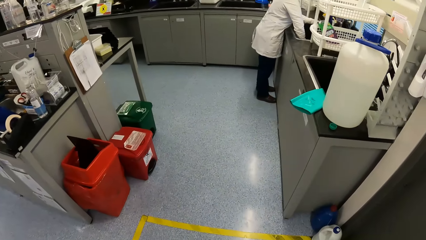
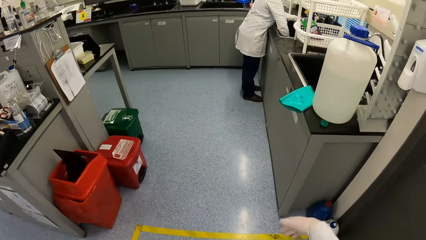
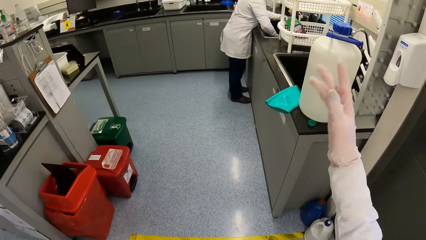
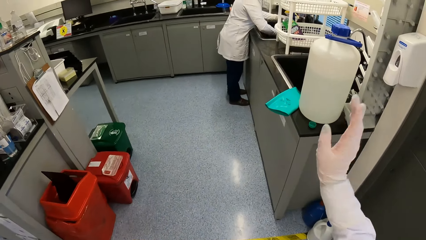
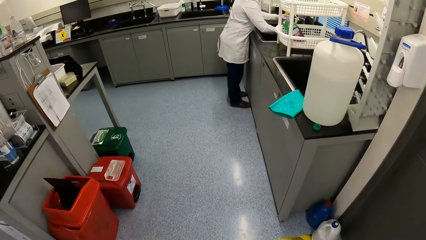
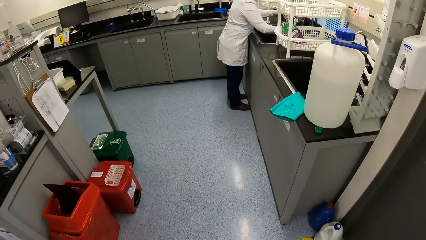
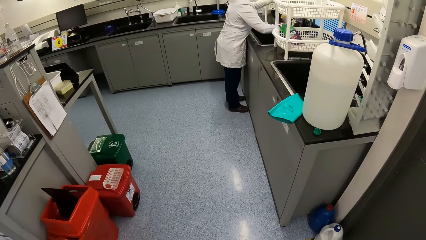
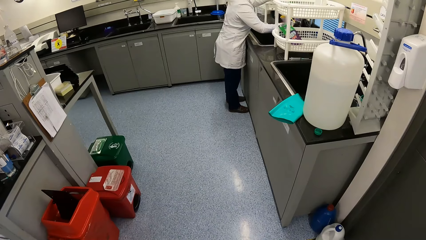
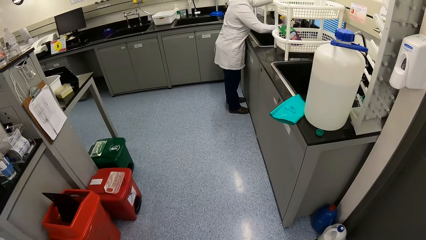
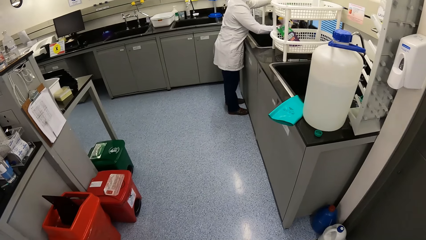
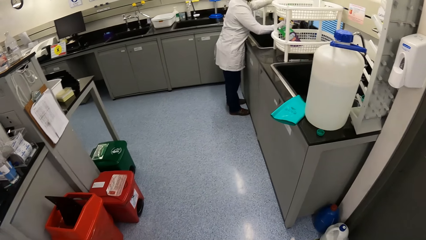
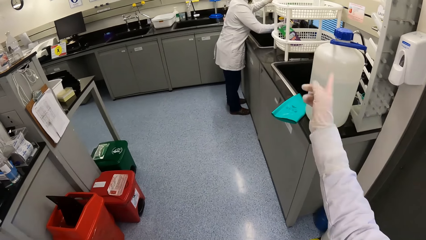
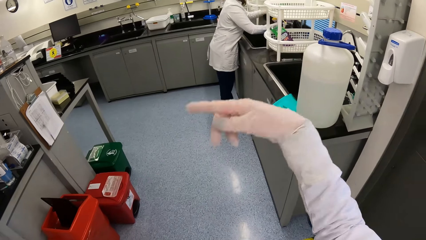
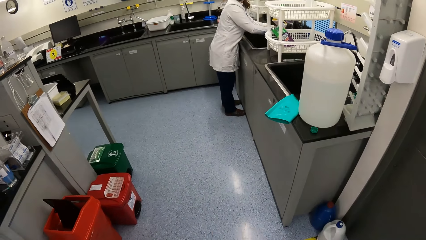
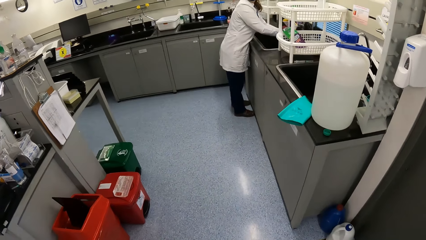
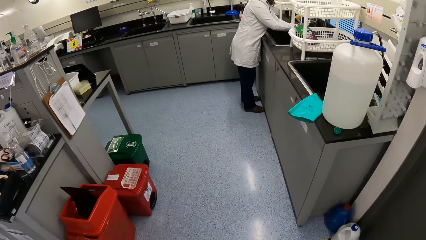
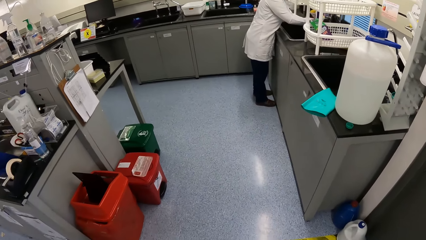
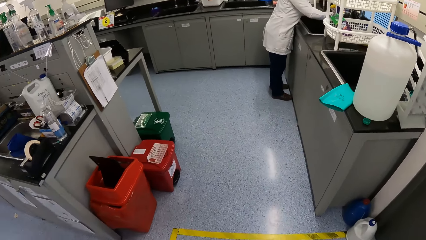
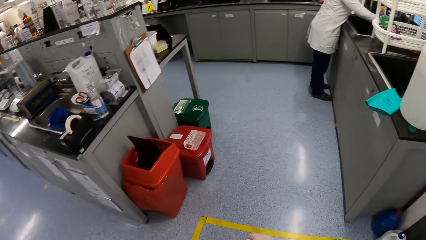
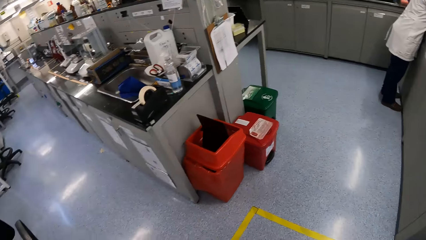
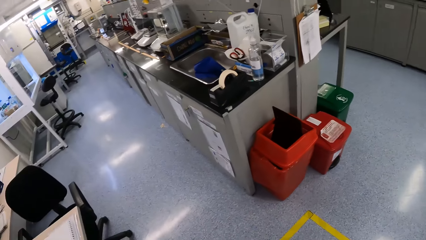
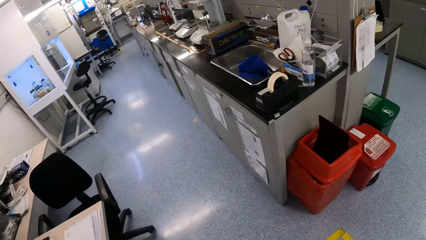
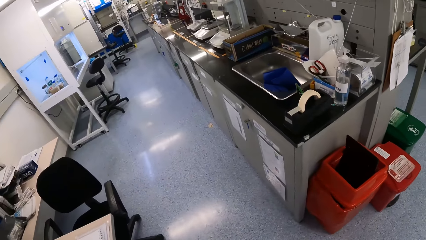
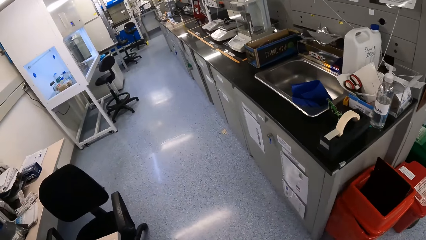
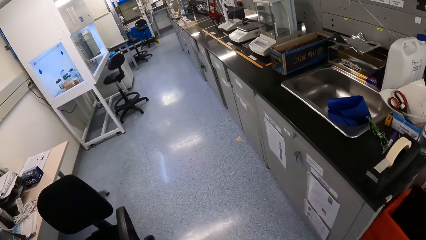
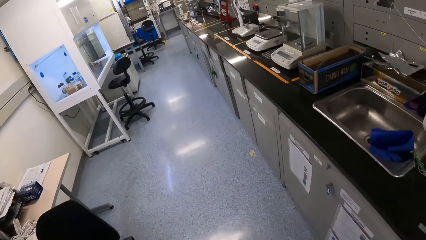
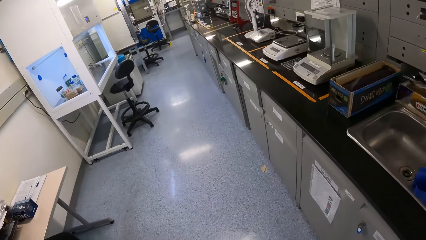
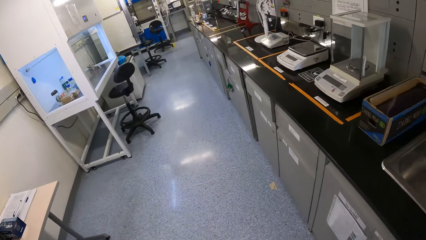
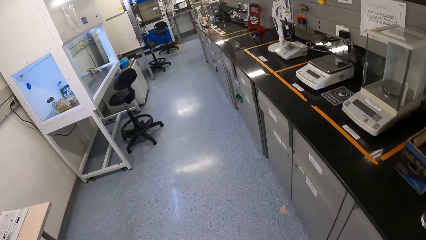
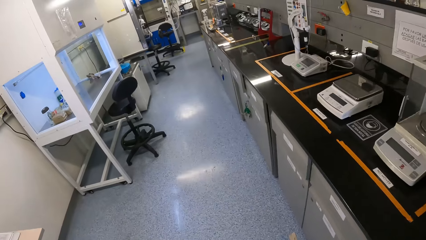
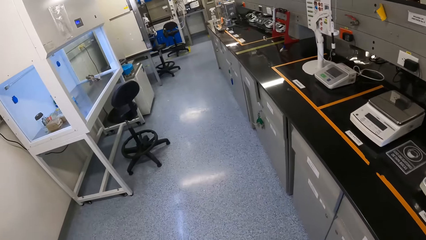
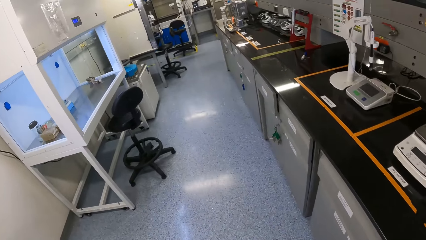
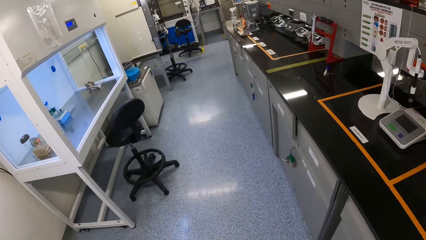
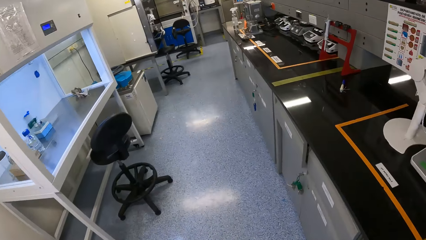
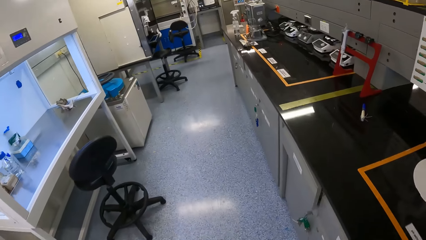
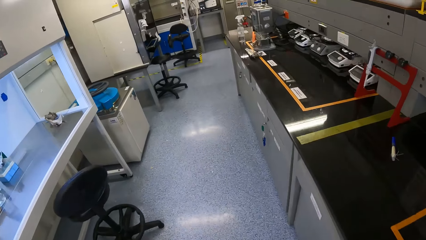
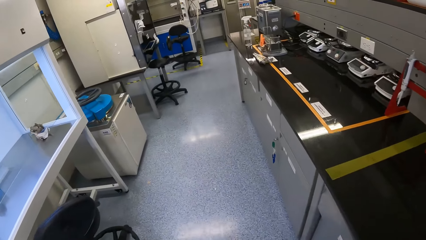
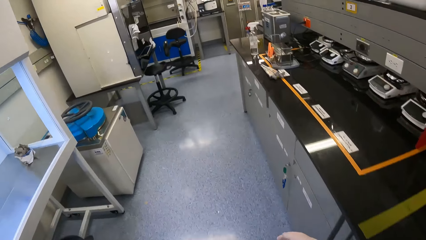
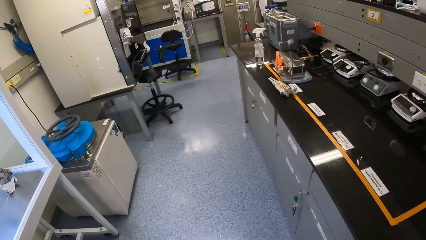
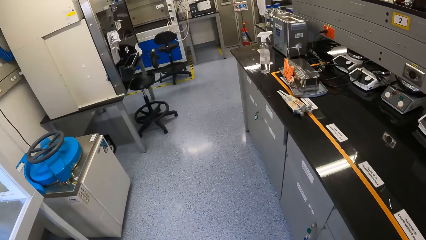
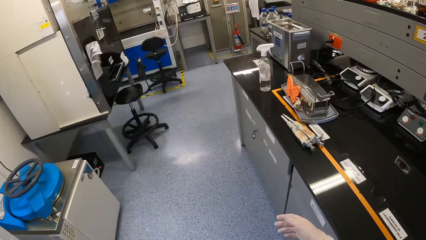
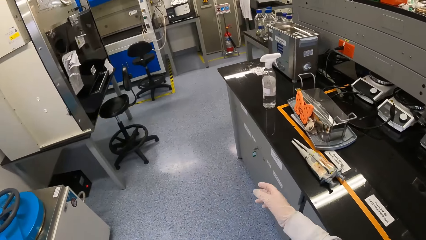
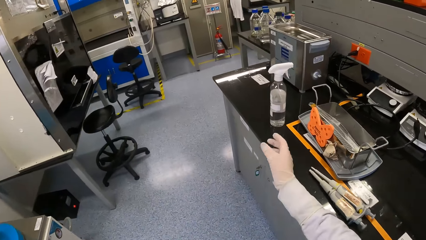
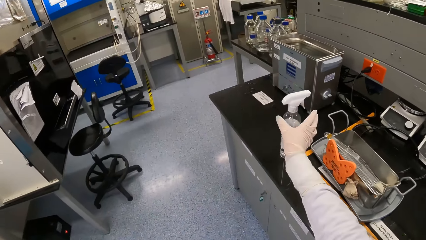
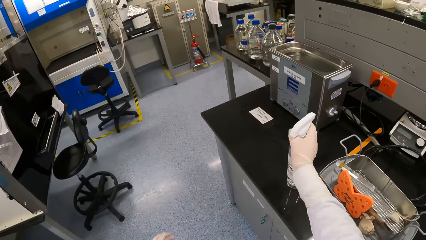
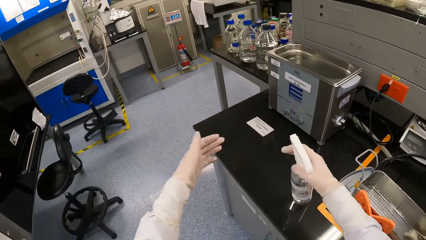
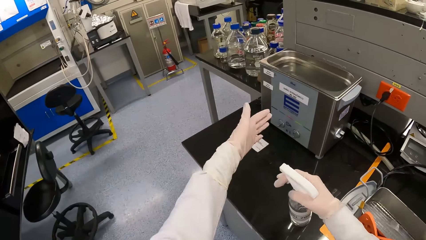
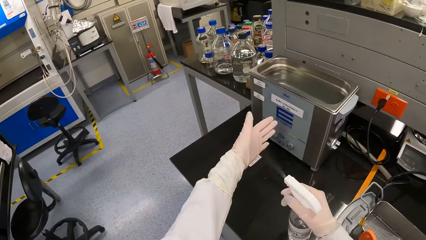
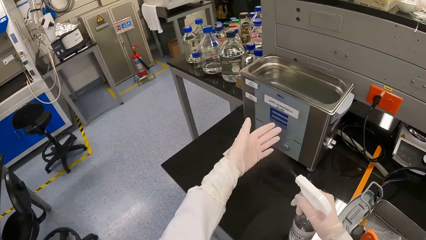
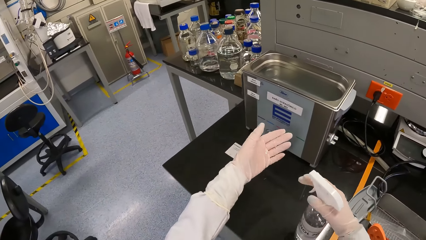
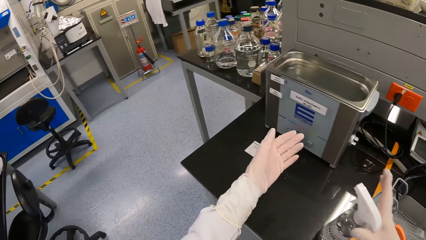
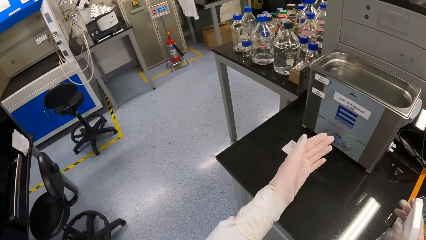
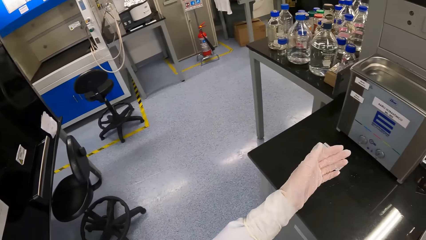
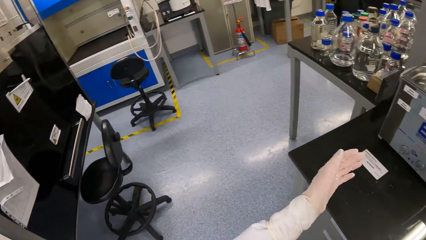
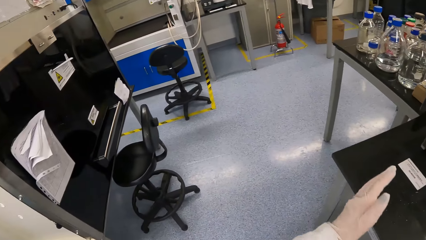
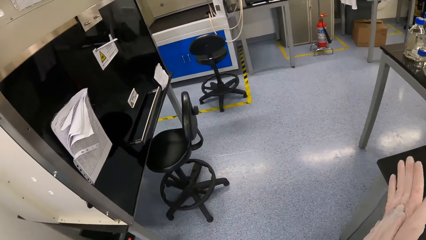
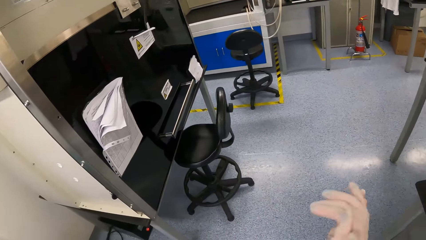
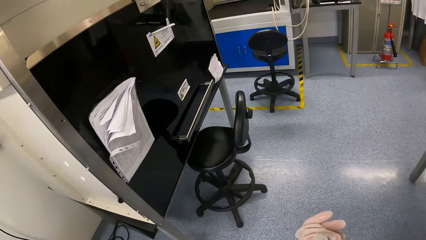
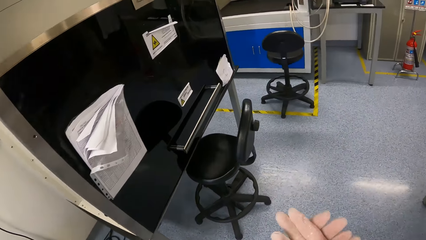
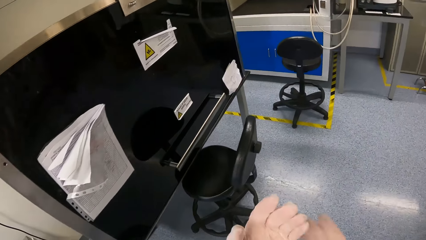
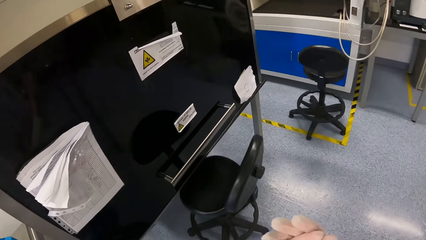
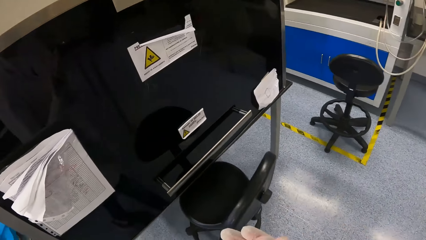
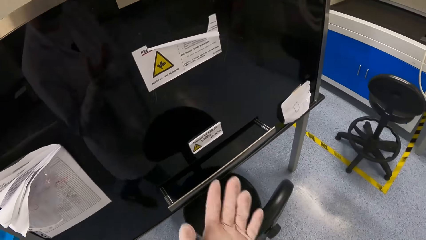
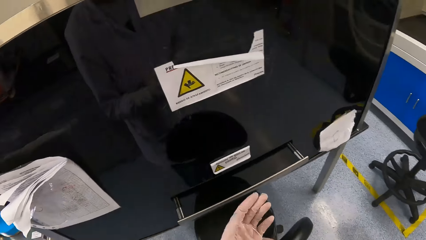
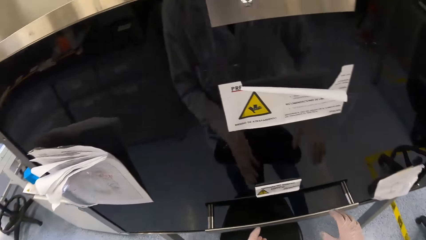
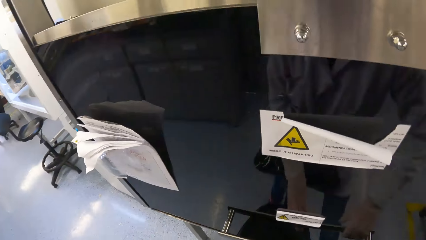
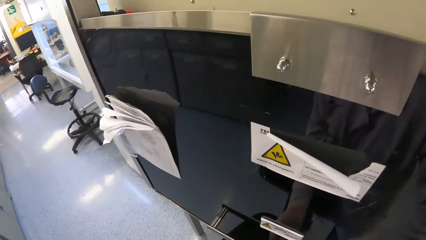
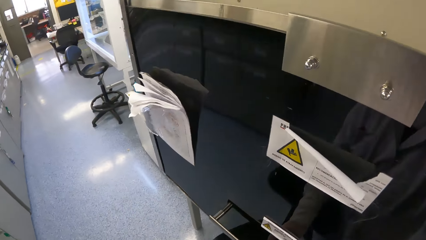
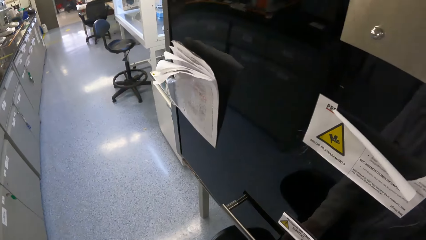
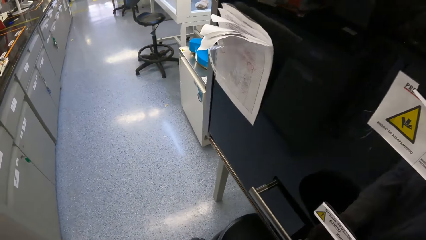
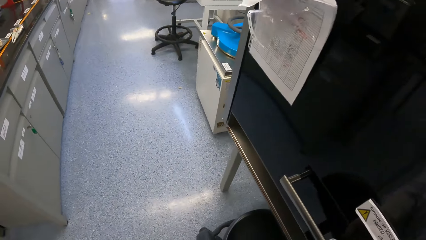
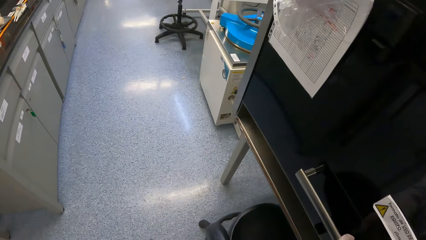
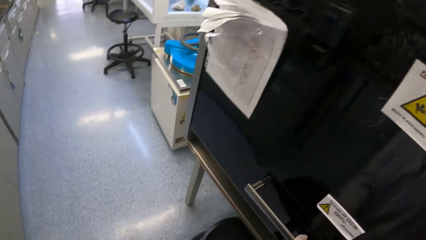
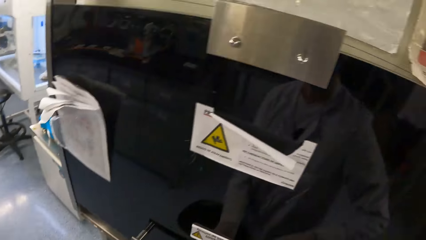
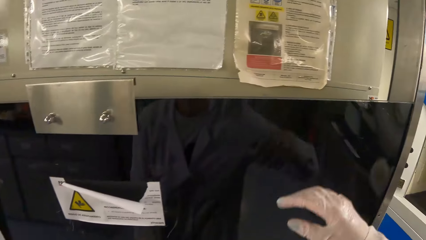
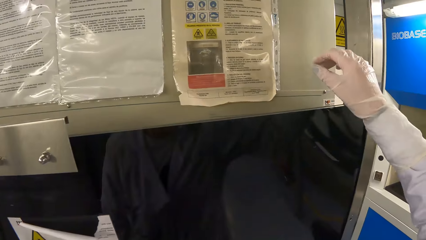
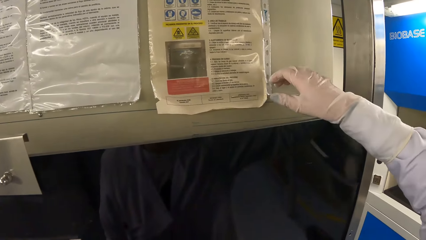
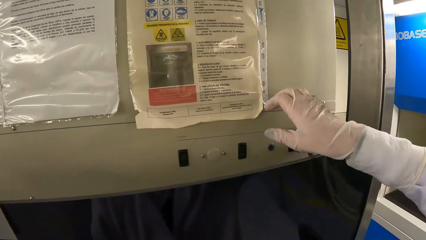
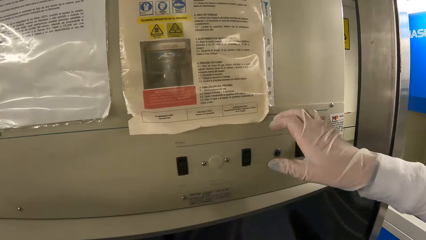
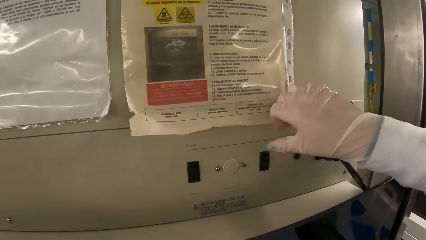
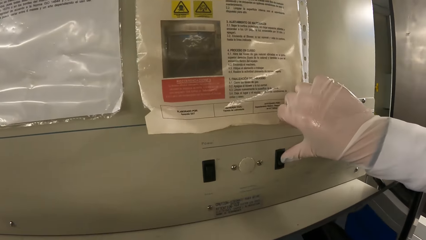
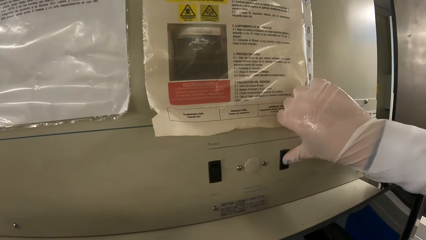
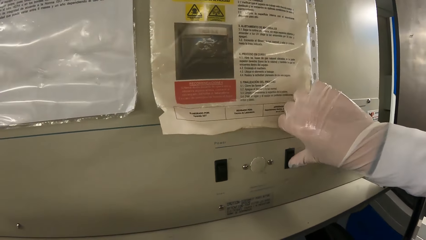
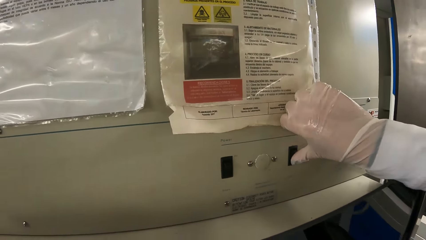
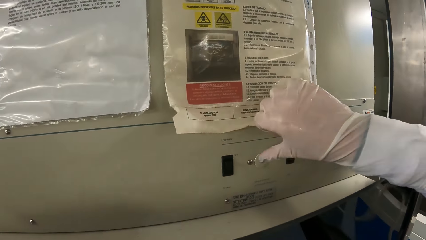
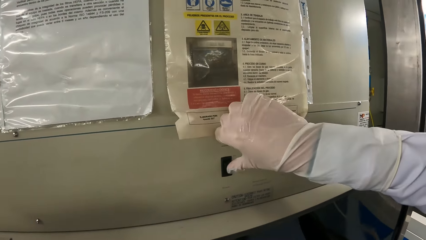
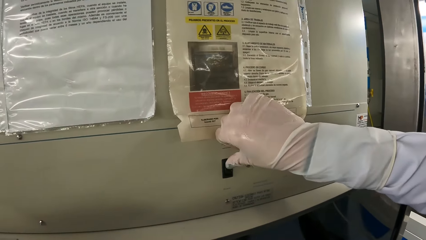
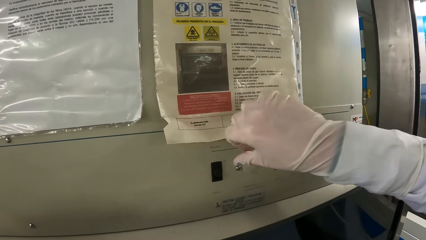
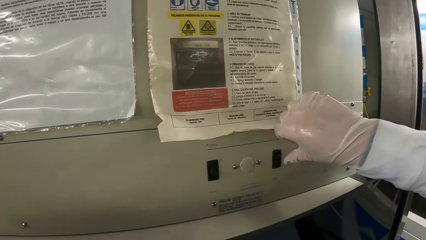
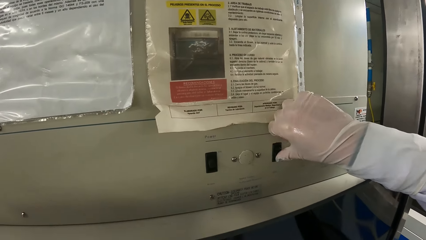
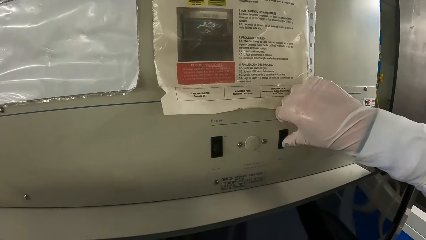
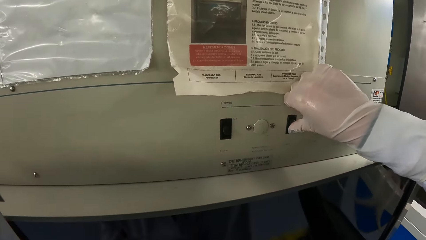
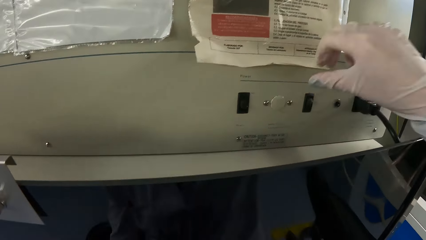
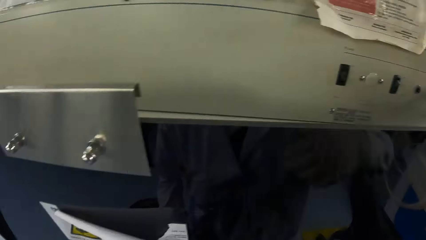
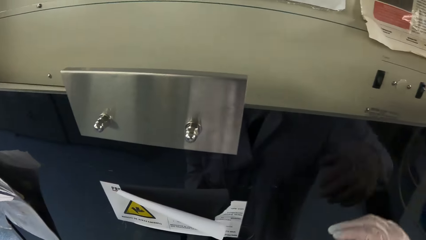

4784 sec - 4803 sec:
The camera wearer interacts with a woman. She moves to the table. She holds a spray bottle of disinfectant on the table with her right hand and picks up the spray bottle on the countertop. She sprays disinfectant on her left hand with the spray bottle in her right hand. She rubs both hands together. She moves to the laminar air flow. She looks around. She operates a control panel on the laminar air flow with her right hand.
